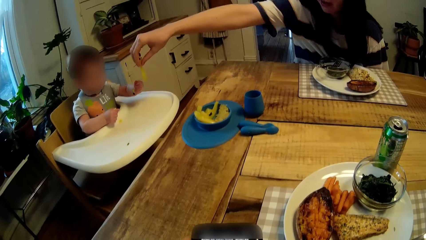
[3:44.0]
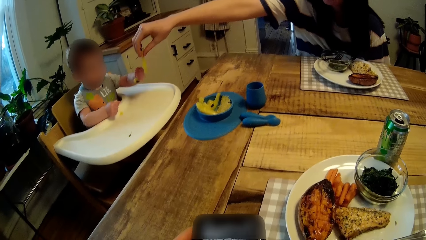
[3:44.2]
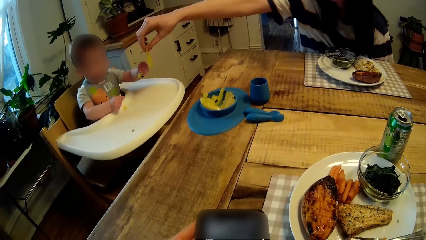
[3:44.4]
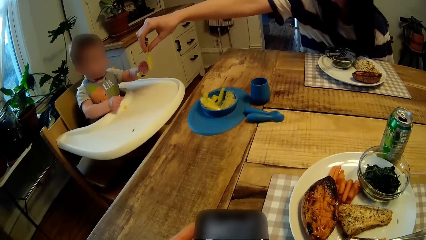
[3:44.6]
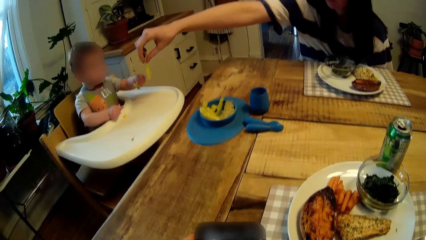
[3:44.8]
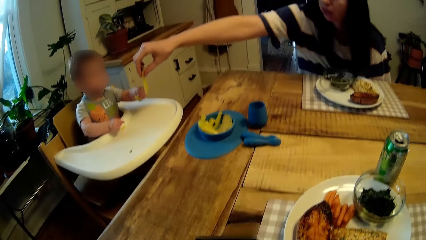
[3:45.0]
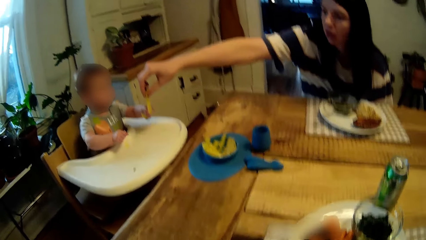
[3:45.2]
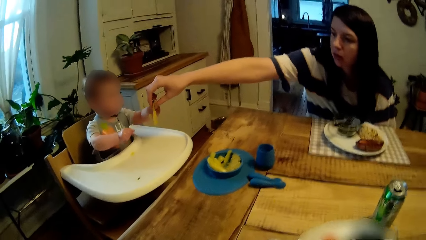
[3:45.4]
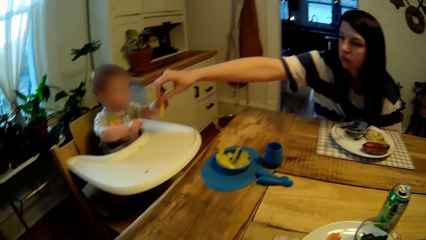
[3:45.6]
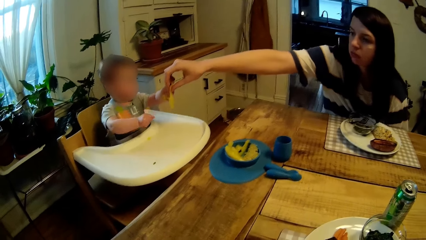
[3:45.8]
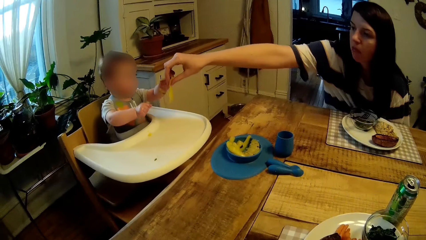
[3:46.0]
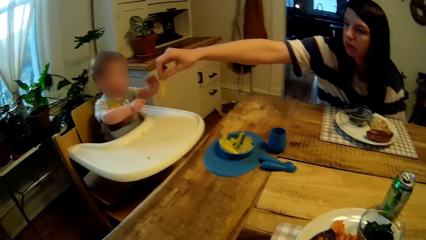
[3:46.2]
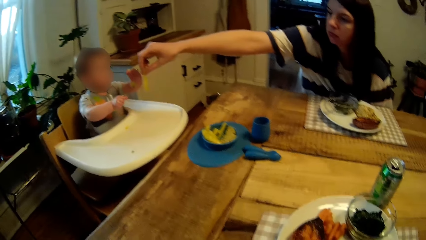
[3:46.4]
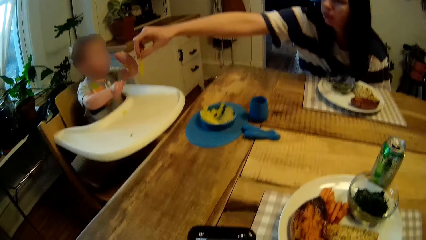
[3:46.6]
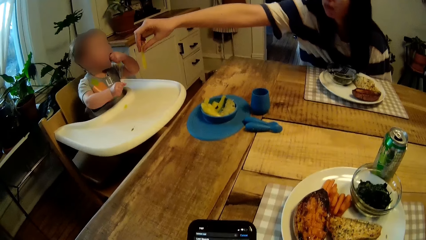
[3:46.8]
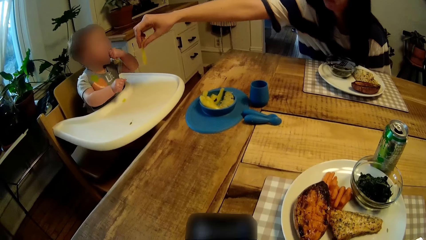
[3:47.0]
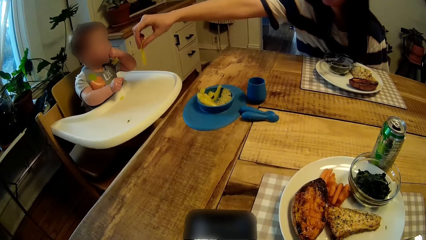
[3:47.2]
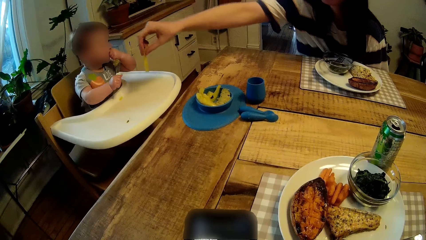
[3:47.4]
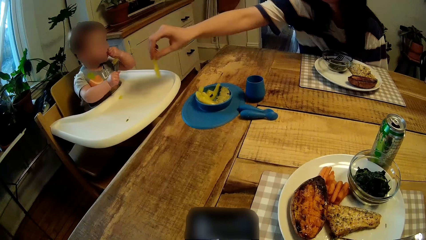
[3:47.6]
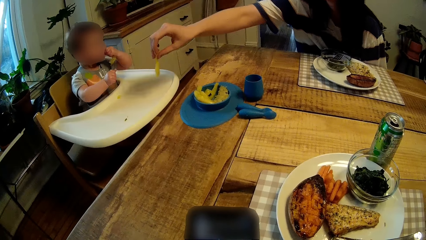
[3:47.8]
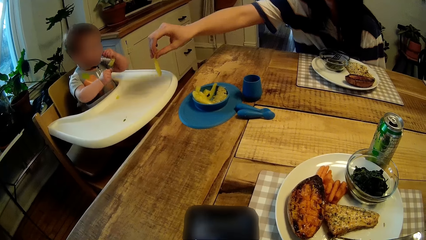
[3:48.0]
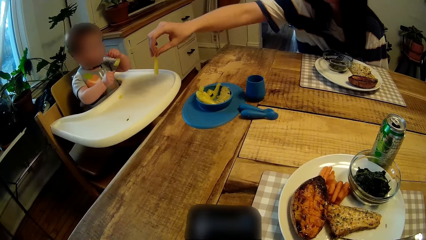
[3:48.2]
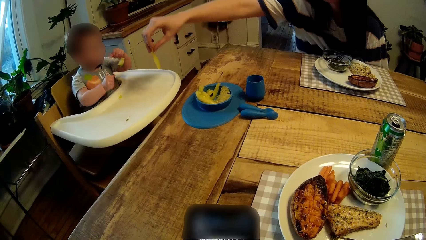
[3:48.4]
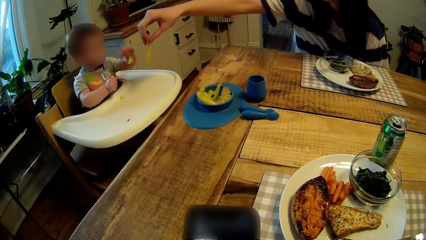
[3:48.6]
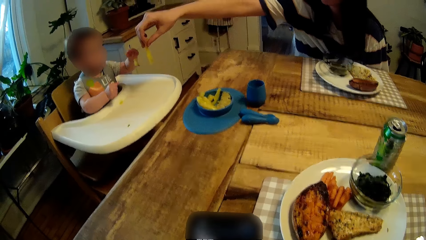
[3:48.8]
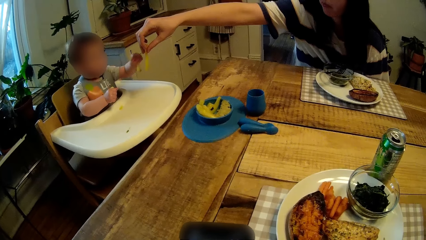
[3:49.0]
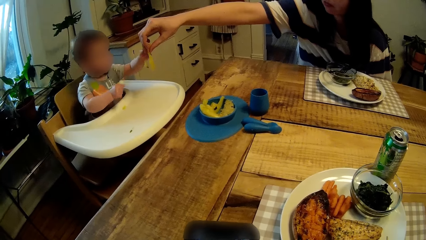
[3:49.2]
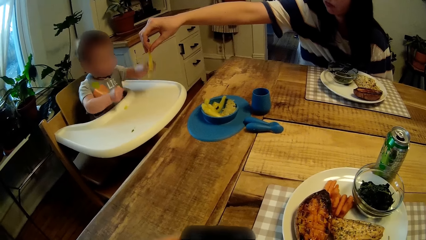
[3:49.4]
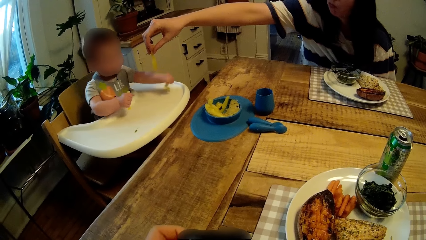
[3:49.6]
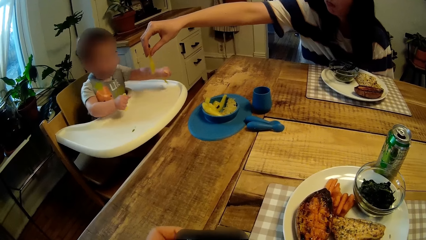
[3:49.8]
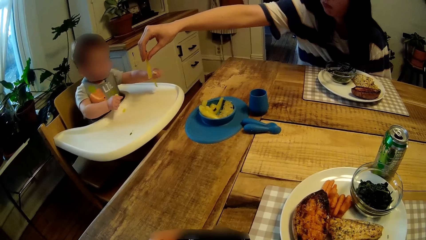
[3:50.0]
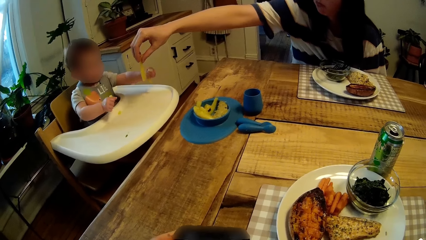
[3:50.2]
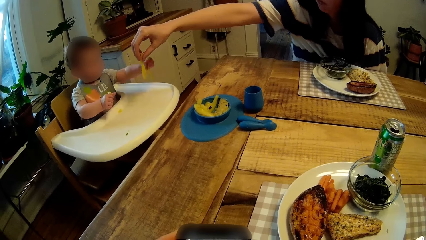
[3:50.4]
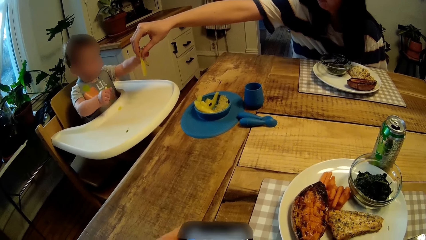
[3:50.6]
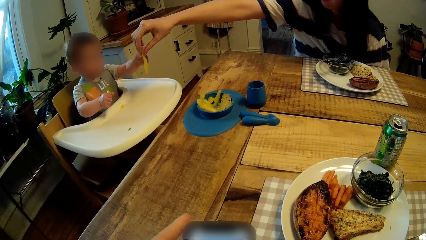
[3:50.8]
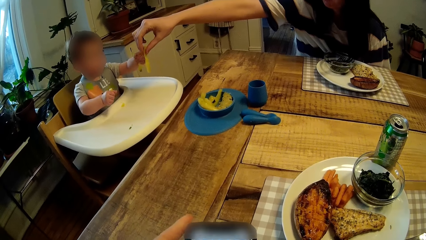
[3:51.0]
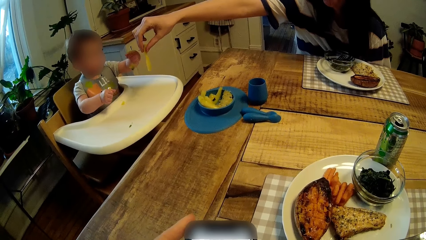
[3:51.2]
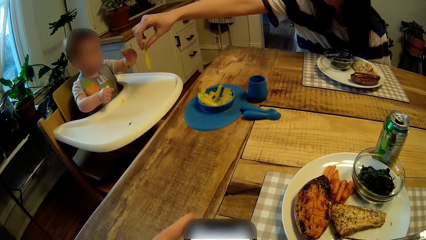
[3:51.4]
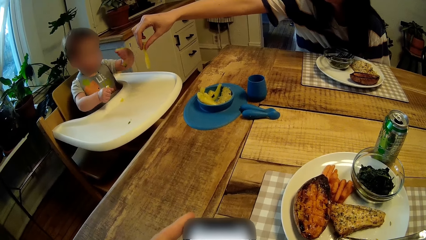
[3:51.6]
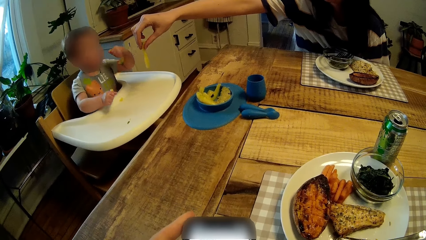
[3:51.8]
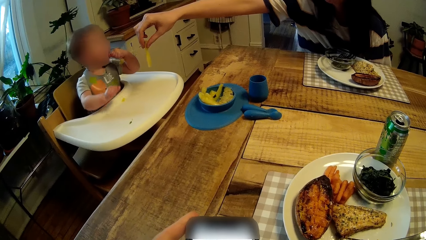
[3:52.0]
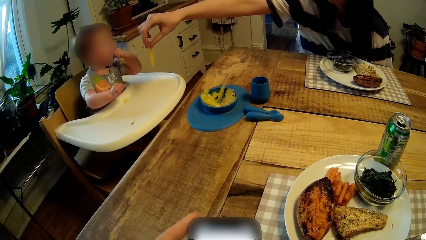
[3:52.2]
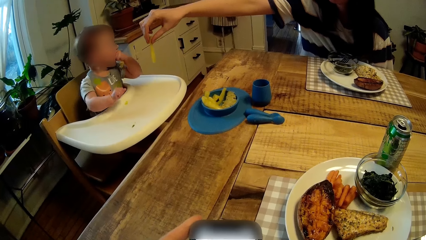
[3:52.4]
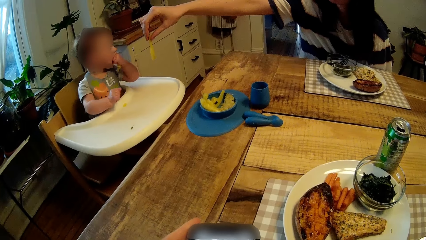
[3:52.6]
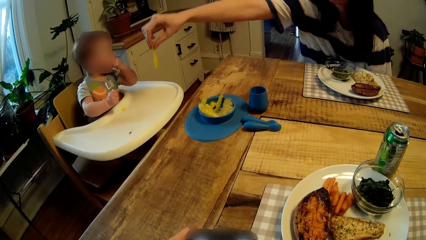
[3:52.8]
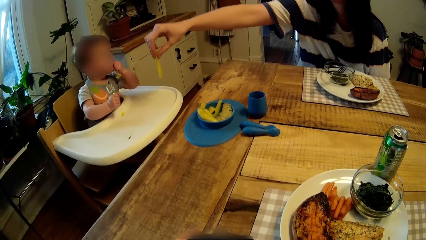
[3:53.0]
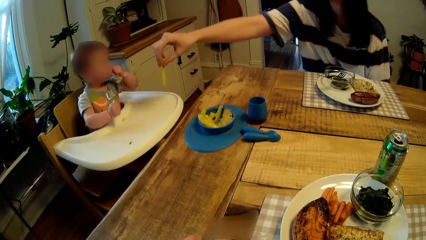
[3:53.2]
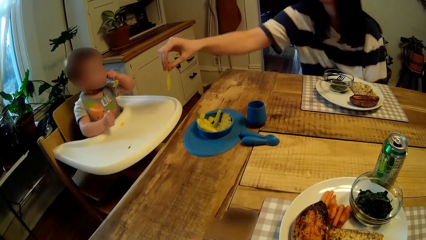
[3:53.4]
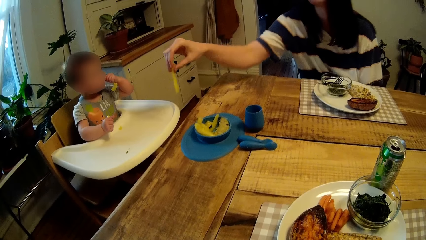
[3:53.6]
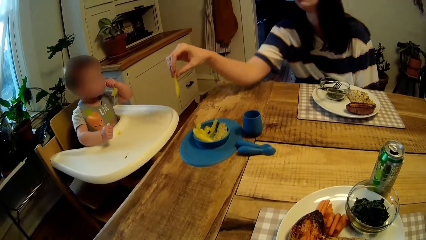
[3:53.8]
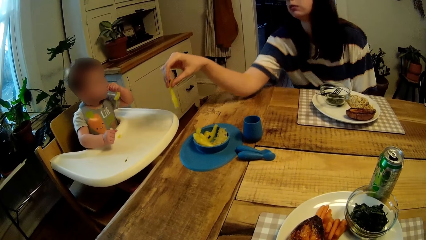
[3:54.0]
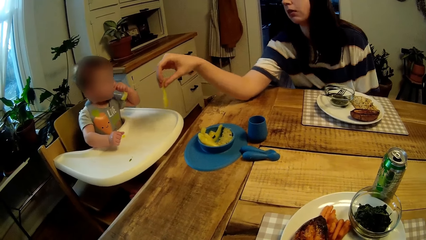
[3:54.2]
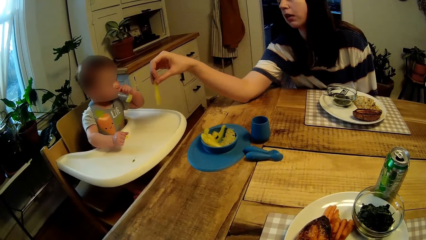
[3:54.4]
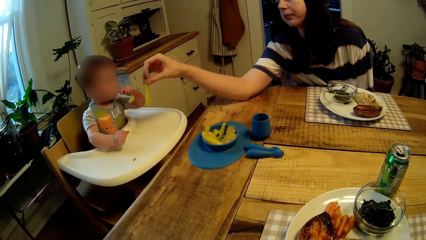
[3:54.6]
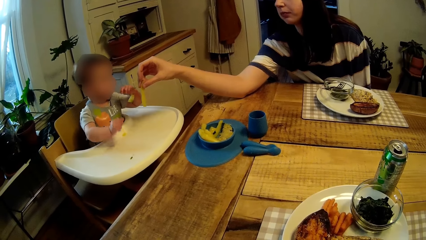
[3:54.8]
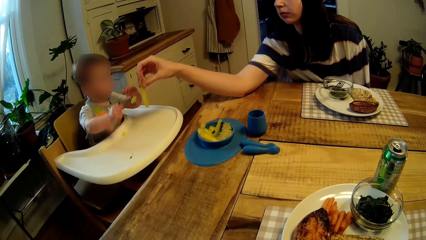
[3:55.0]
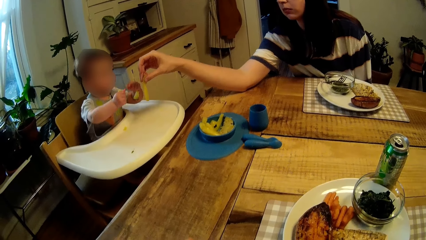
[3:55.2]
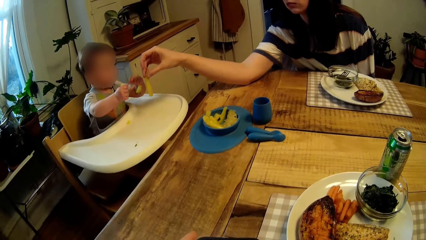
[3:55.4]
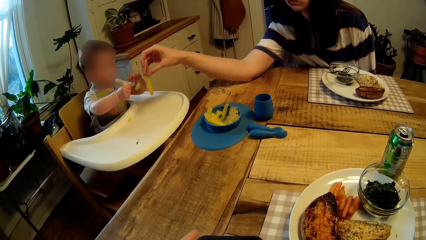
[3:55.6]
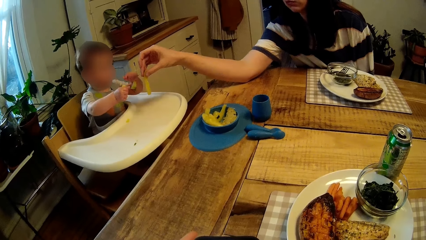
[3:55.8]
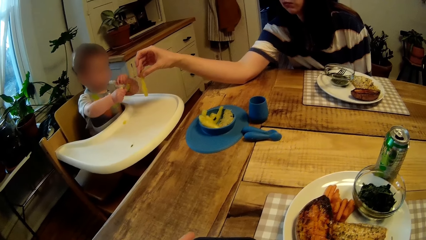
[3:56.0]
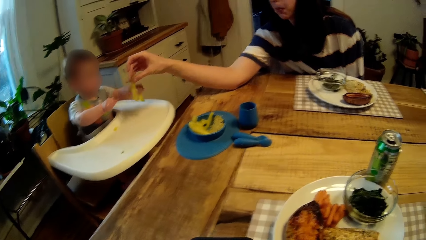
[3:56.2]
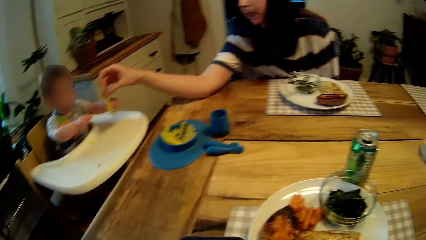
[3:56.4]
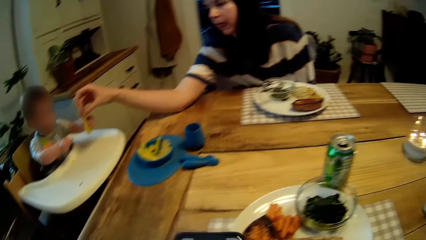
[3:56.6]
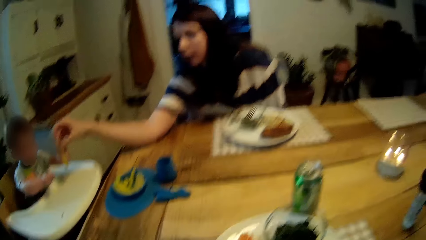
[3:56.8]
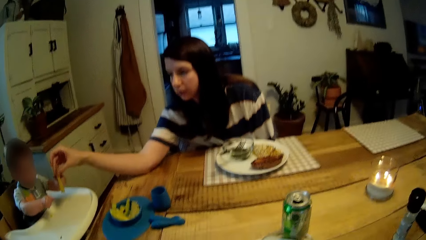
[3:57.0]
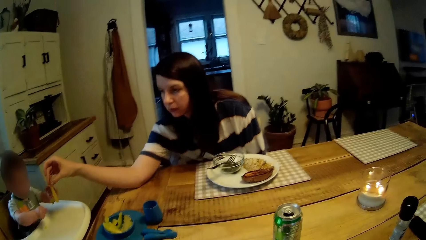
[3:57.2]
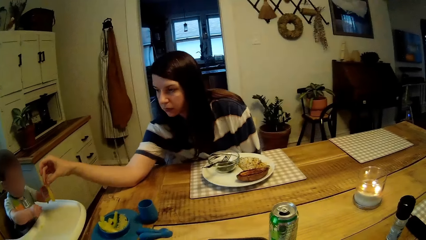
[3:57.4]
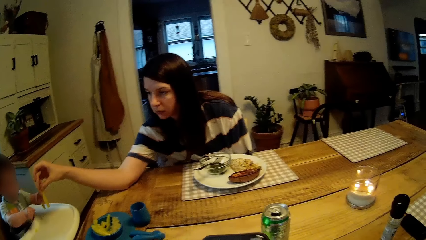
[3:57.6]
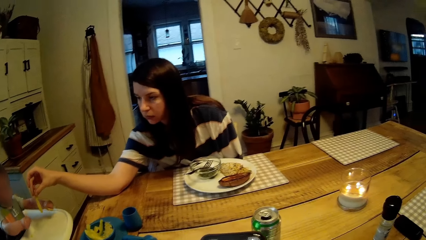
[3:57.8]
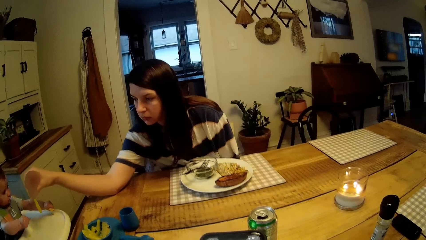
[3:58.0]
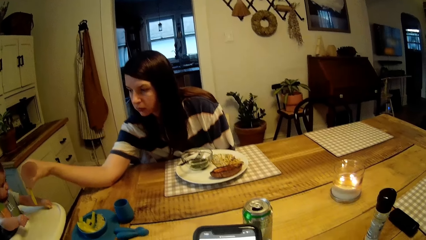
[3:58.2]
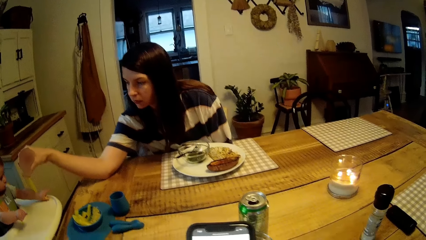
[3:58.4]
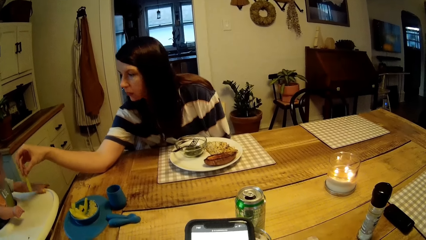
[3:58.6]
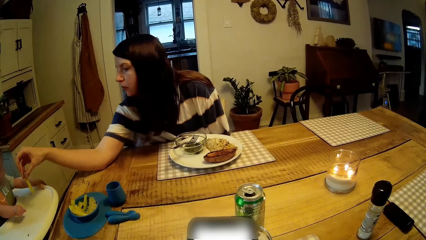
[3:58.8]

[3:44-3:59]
The camera wearer talks to the woman. The woman stretches her right hand forward with the macaroni in her hand and talks to a baby. The baby eats the macaroni with his left hand. The baby eats the macaroni with his left hand again. The woman rests her right elbow on the dining table.
